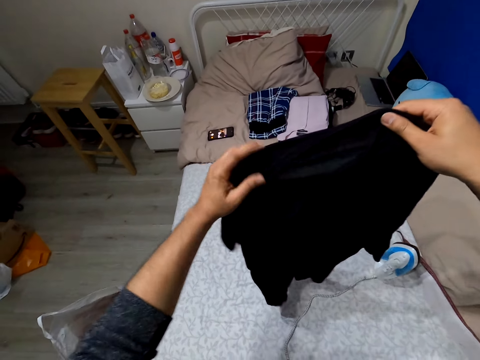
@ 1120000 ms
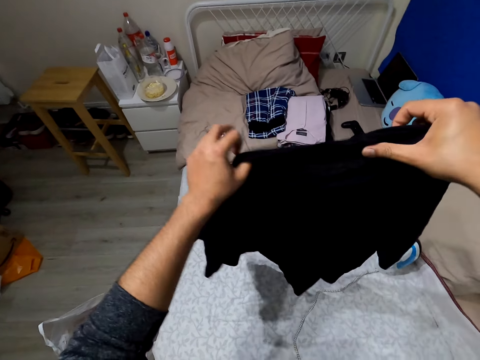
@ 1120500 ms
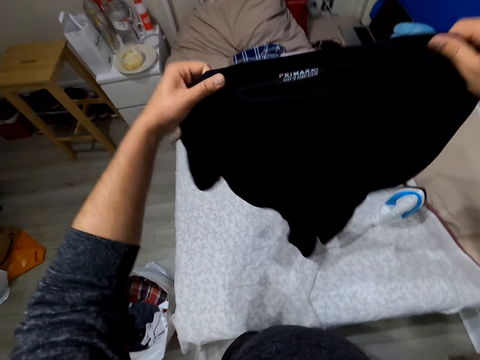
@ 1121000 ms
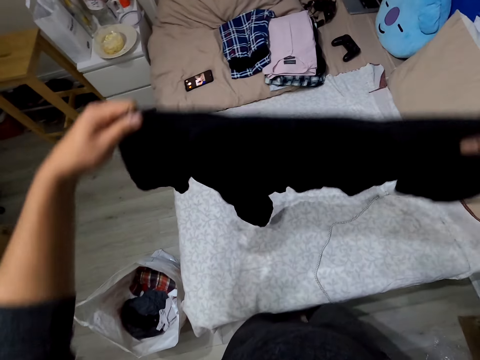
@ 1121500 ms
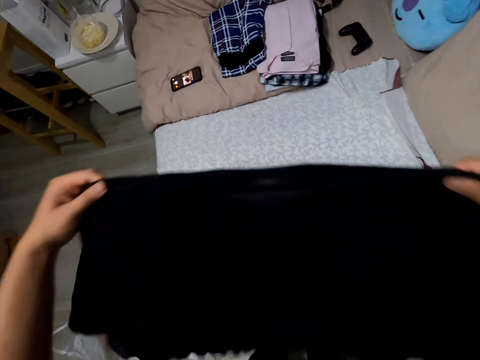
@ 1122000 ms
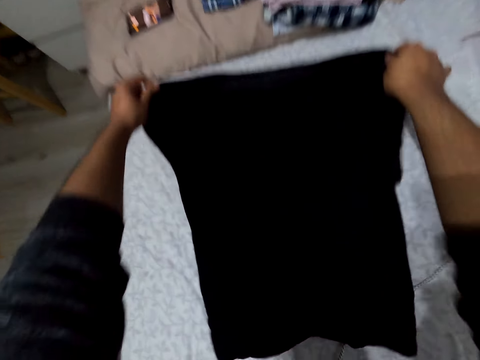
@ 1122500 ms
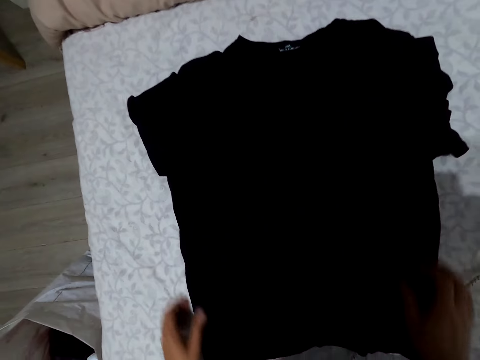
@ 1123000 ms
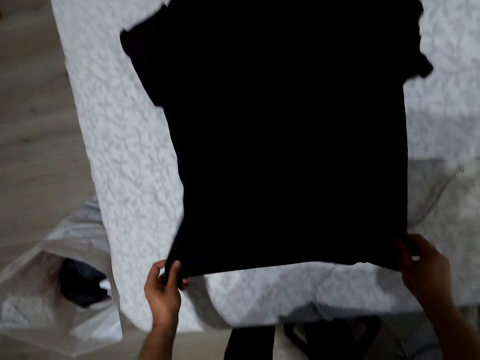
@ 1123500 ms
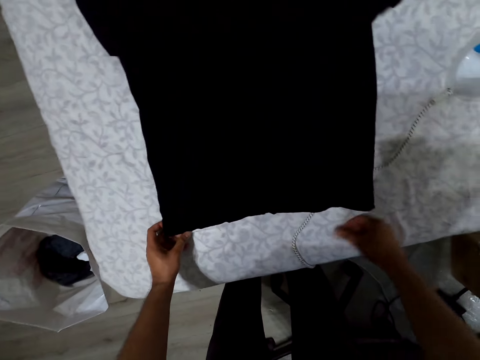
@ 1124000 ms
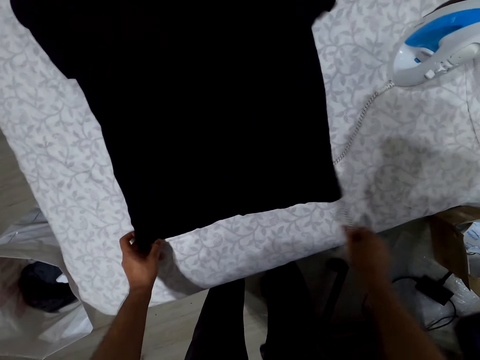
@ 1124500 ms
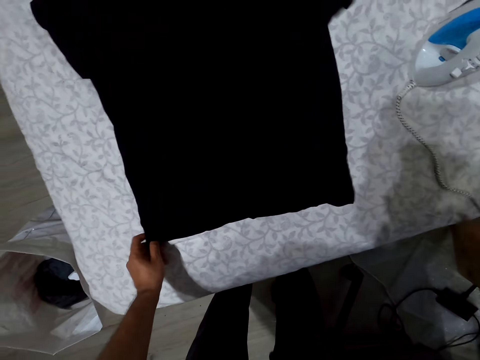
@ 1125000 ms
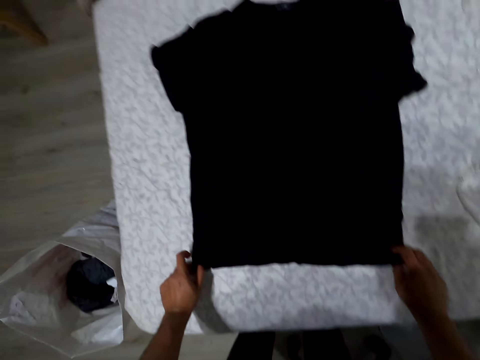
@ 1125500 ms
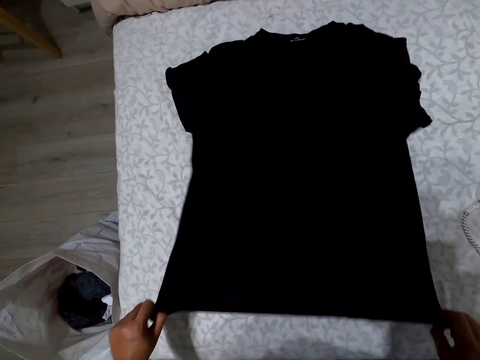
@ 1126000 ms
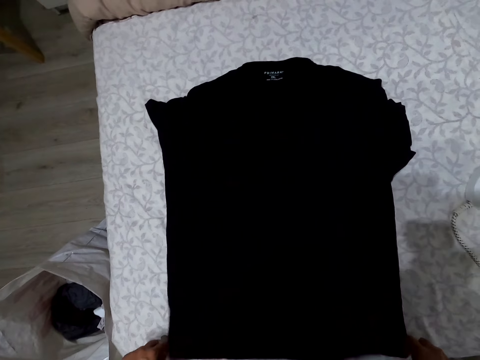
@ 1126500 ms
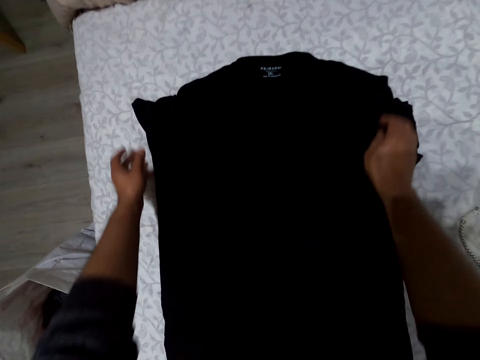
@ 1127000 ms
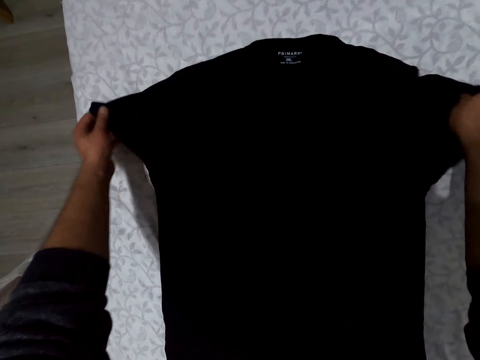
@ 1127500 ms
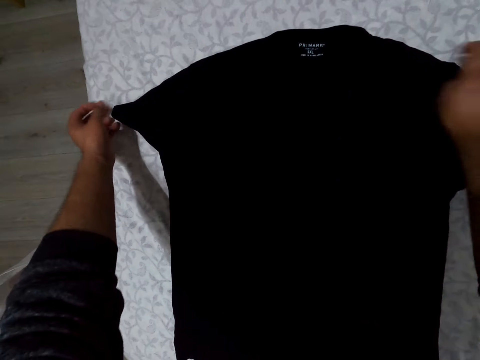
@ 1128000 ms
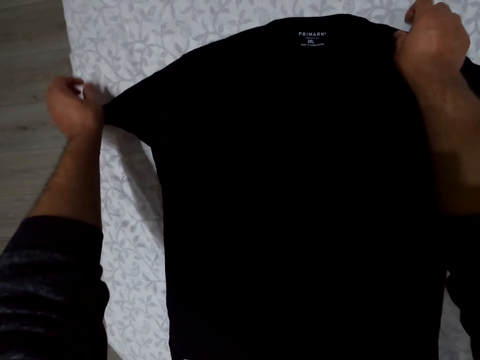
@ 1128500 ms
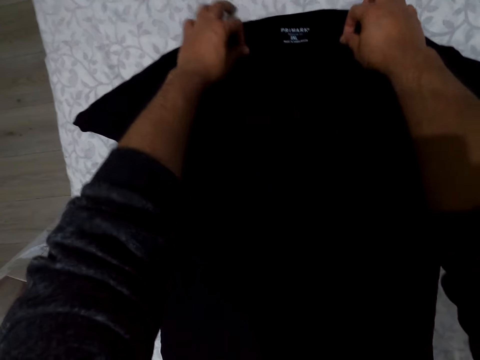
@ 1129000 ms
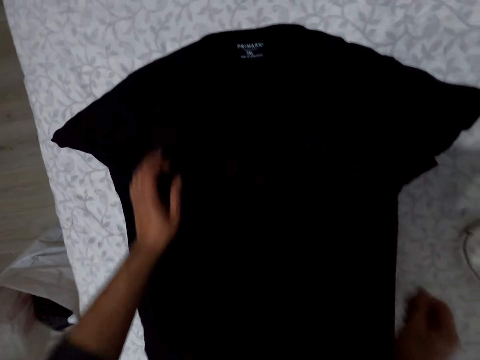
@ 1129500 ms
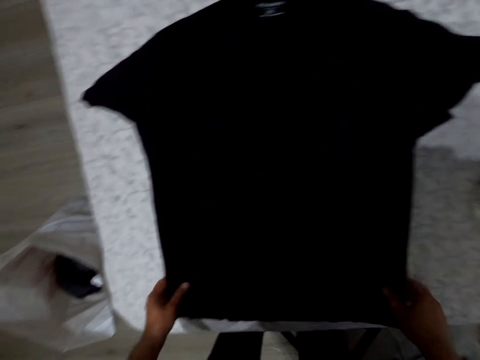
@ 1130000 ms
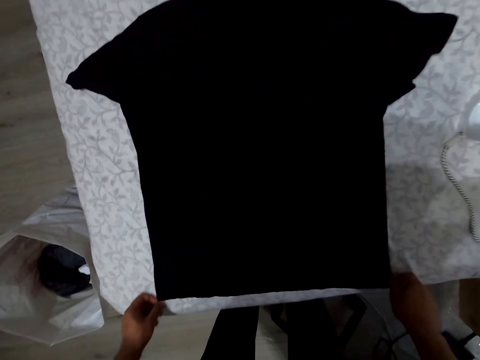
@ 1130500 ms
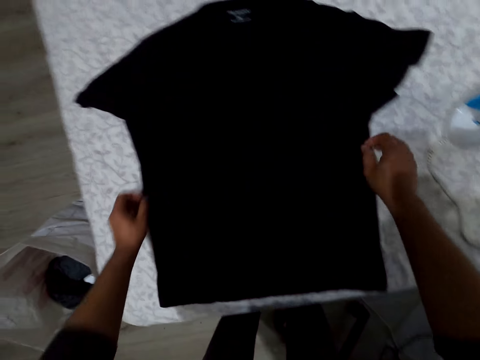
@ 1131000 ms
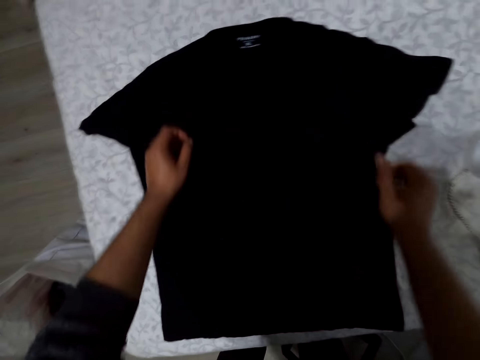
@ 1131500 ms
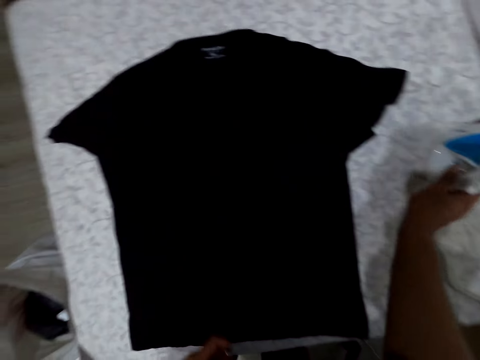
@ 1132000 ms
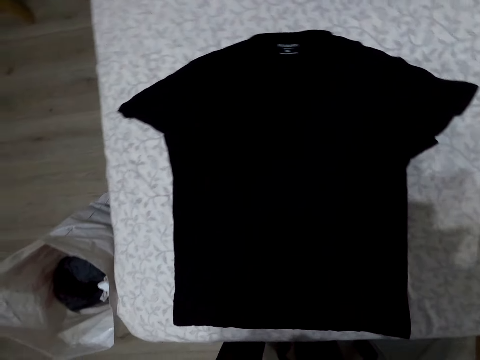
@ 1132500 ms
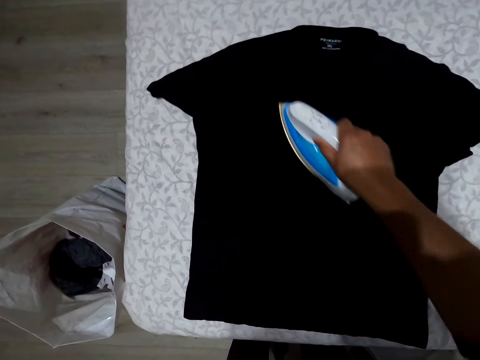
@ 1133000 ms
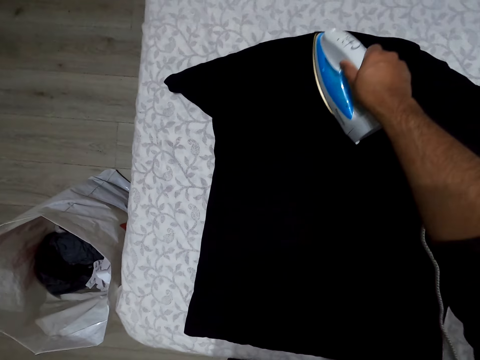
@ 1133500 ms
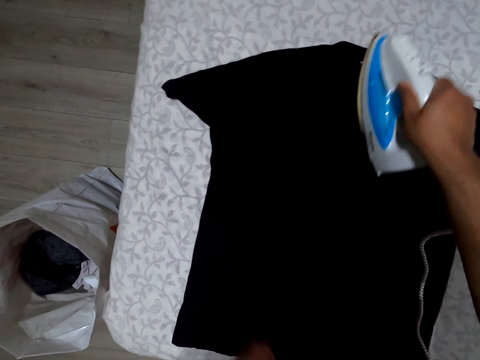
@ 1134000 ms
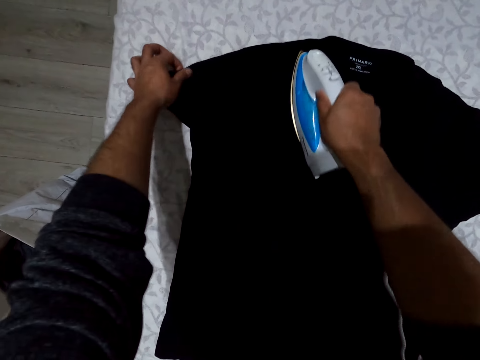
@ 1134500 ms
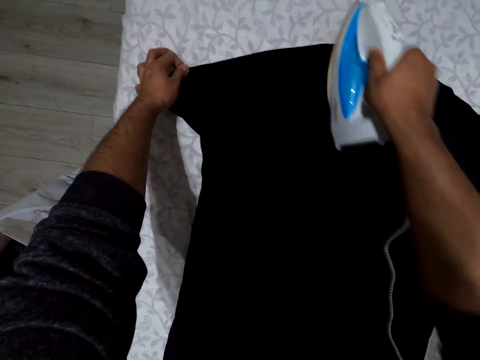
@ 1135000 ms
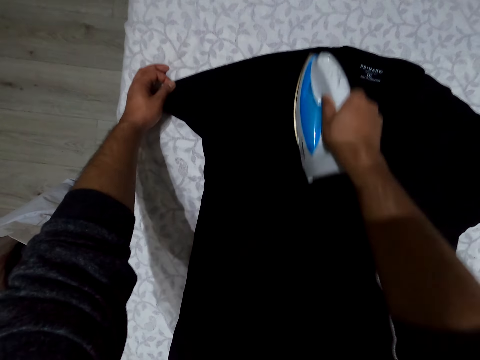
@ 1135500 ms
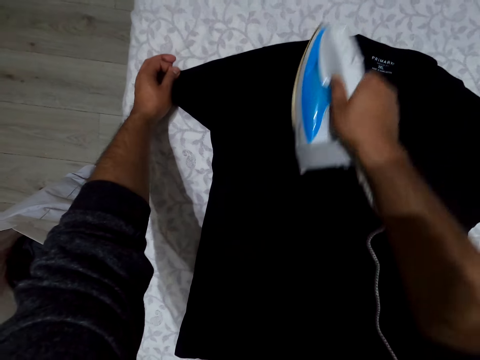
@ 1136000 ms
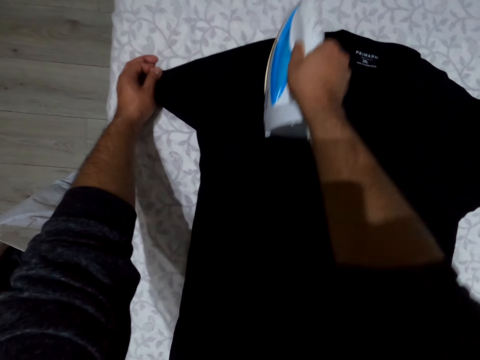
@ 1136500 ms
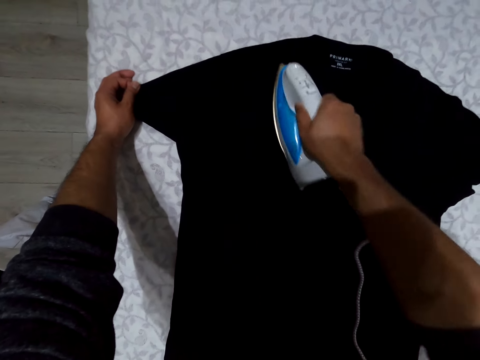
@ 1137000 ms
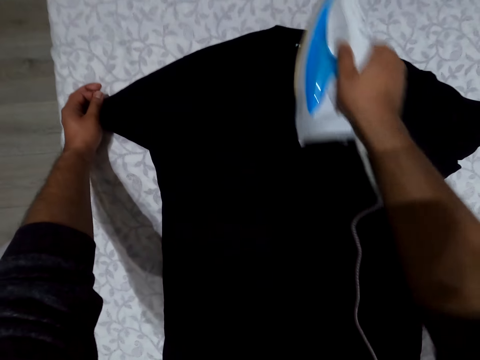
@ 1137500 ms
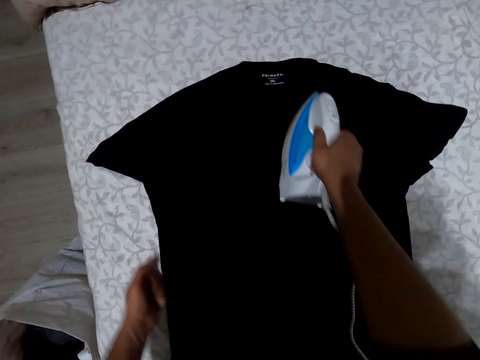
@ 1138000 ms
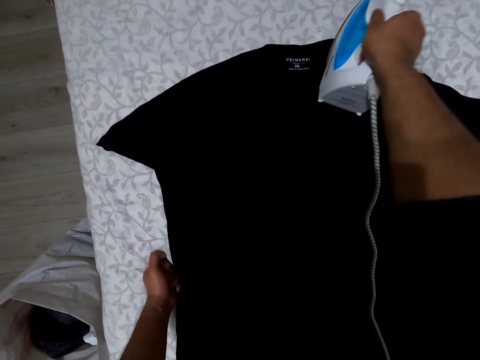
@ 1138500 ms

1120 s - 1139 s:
The camera wearer spreads the cloth on the bed. They drop the cloth. They straighten the cloth. They move the iron box cable. They straighten the cloth. They pick up the iron box. They iron the cloth.

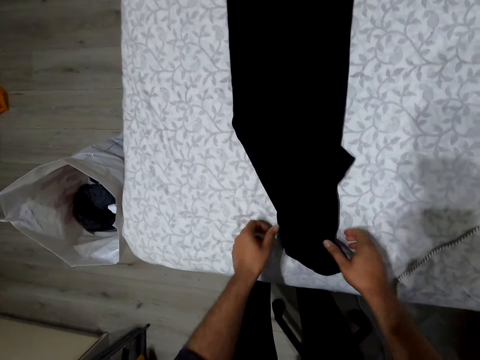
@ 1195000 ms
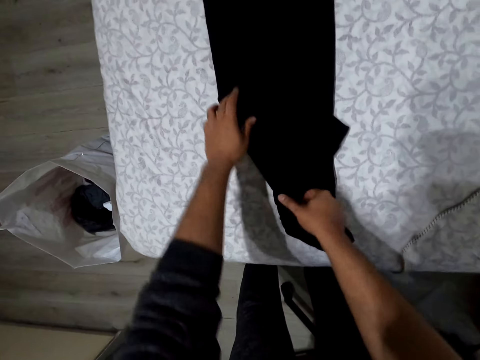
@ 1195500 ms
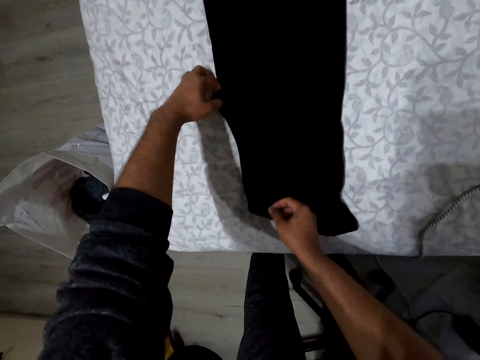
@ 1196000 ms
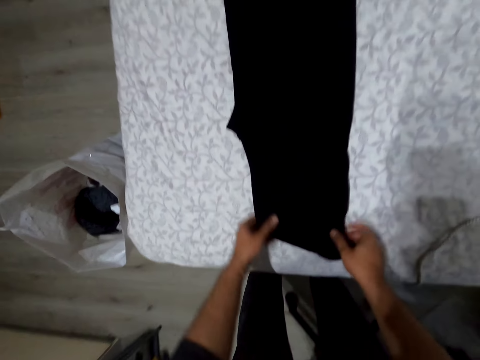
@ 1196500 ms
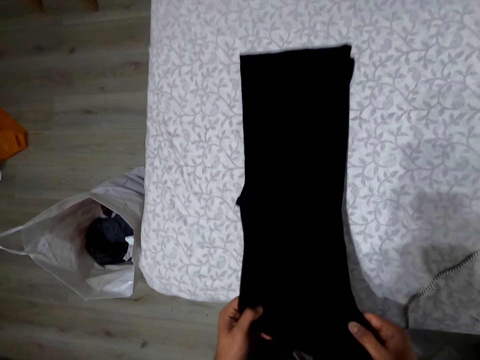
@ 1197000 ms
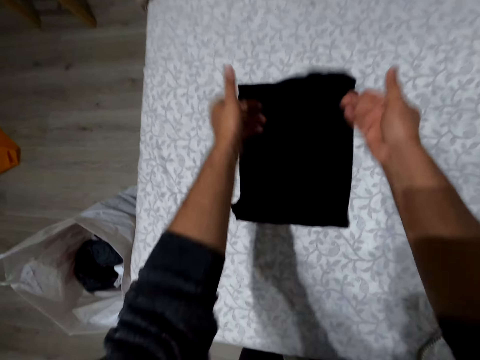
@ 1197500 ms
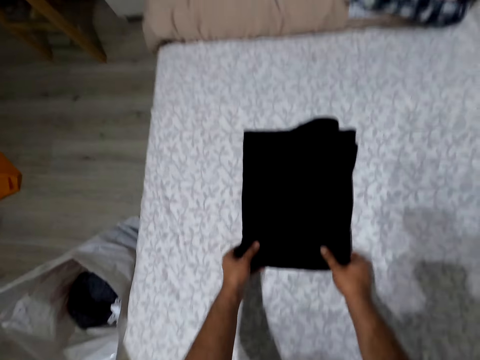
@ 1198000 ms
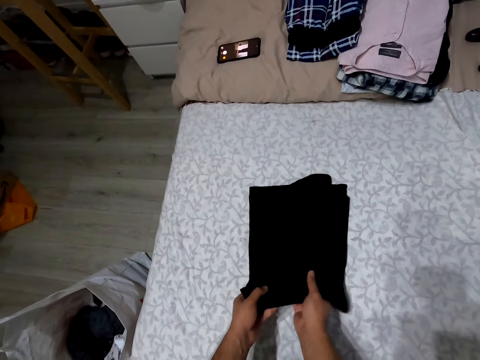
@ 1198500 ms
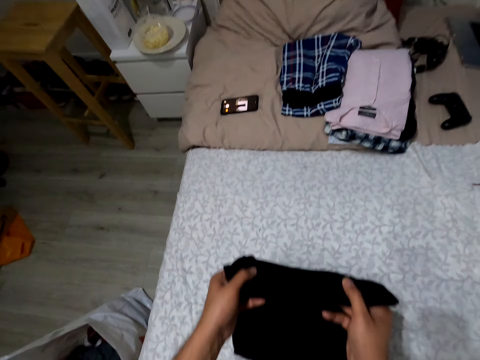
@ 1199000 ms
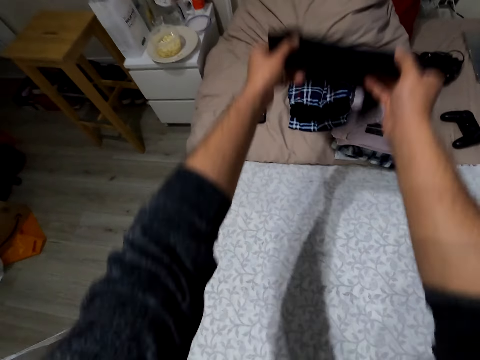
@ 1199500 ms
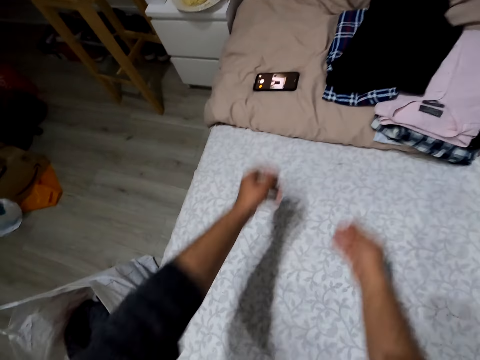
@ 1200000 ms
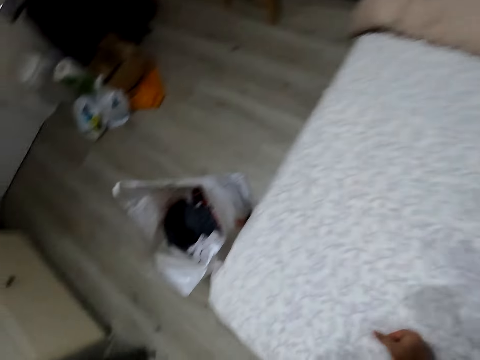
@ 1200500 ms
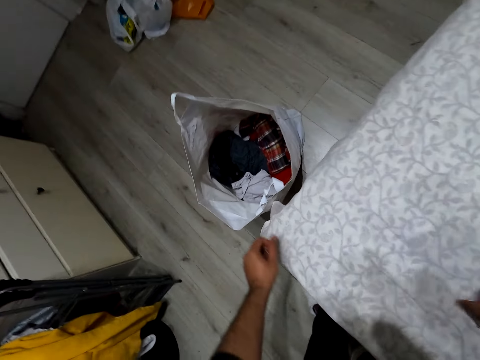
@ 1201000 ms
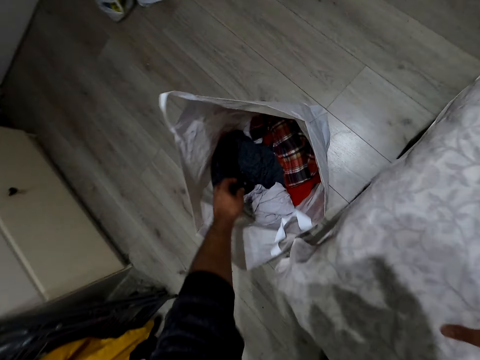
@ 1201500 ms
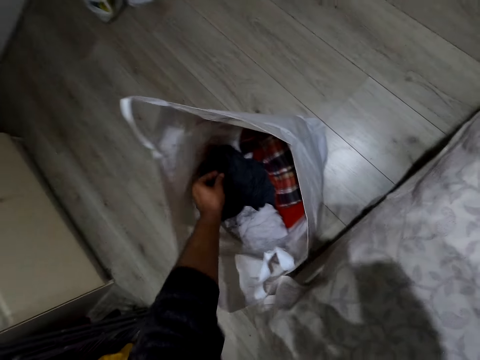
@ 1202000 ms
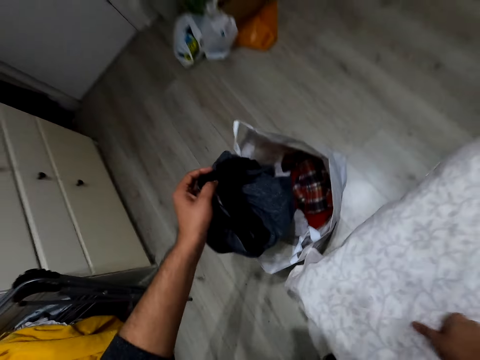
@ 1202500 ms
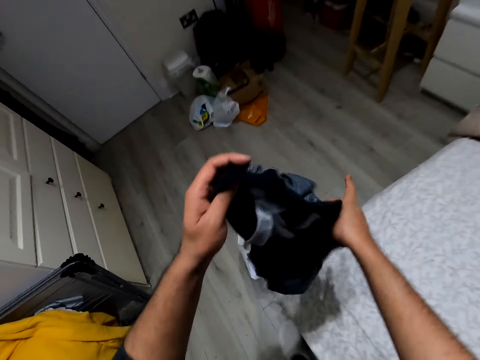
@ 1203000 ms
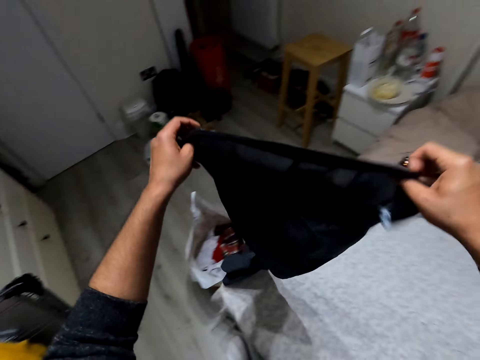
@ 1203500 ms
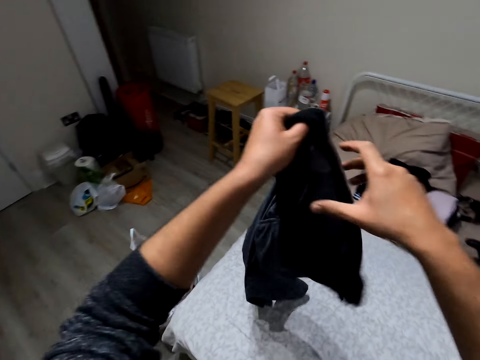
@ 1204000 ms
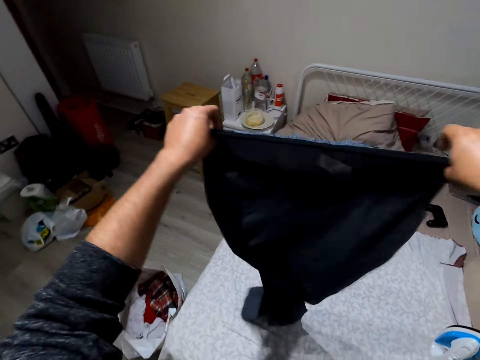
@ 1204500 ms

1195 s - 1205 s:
The camera wearer folds the t-shirt. They pick the cloth. They drop the cloth. They pick the cloth from the bag. They straighten the cloth.
